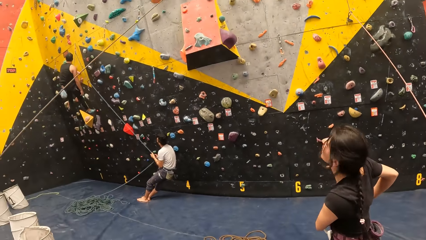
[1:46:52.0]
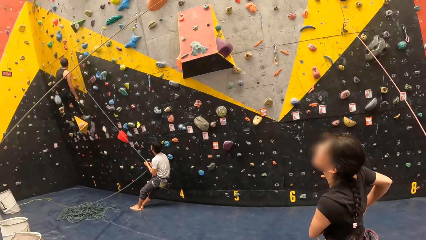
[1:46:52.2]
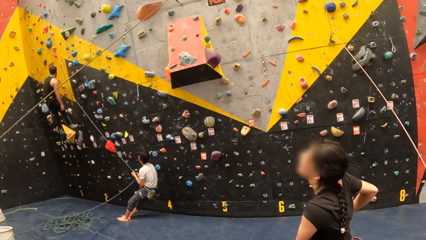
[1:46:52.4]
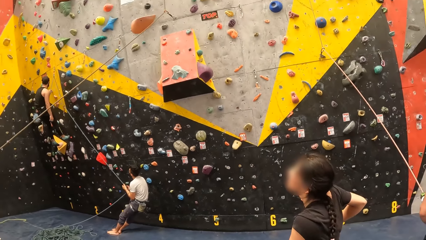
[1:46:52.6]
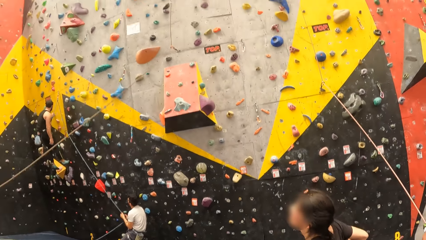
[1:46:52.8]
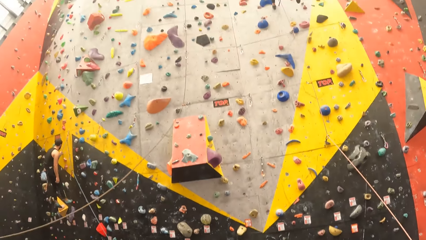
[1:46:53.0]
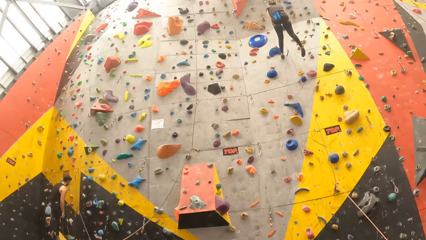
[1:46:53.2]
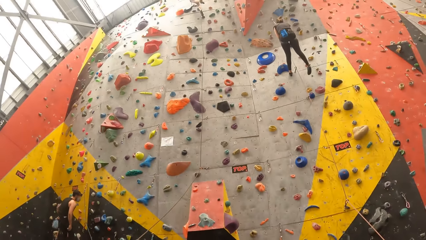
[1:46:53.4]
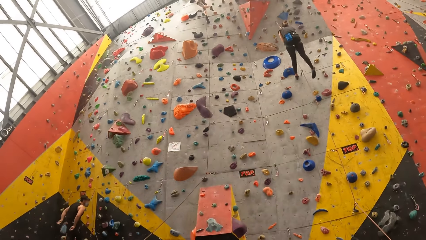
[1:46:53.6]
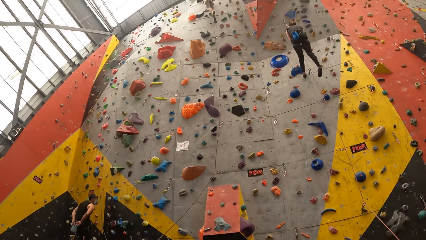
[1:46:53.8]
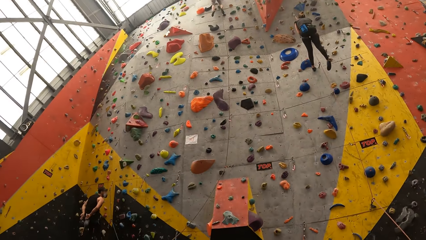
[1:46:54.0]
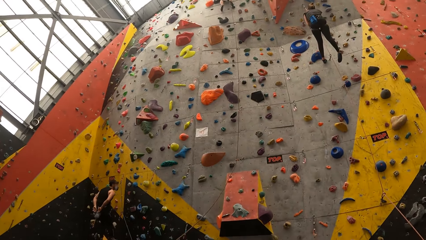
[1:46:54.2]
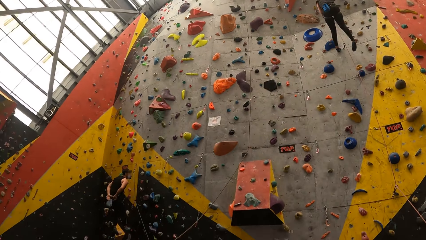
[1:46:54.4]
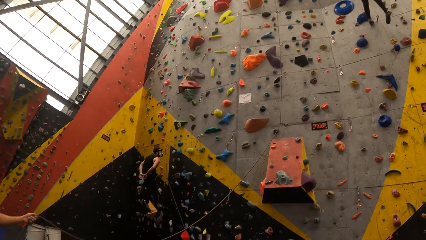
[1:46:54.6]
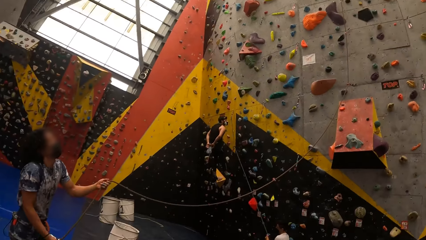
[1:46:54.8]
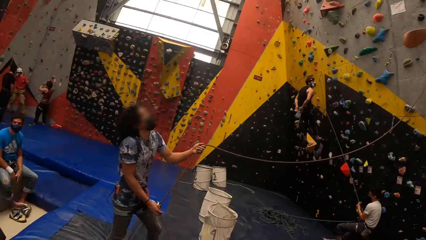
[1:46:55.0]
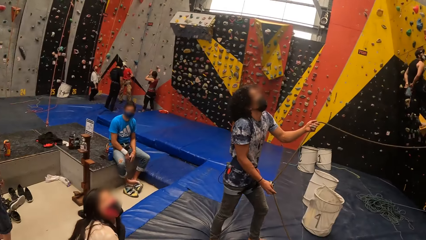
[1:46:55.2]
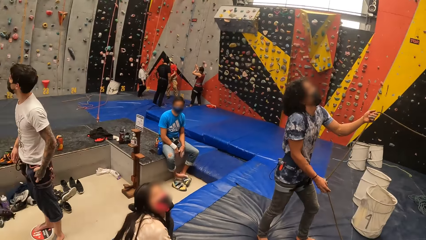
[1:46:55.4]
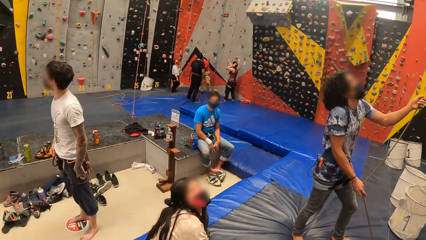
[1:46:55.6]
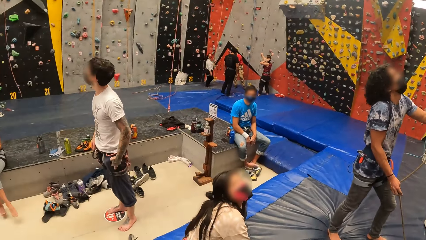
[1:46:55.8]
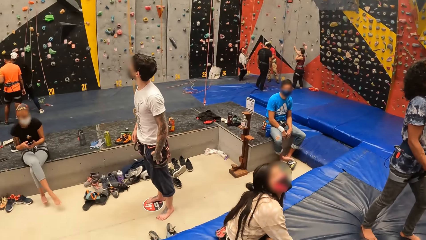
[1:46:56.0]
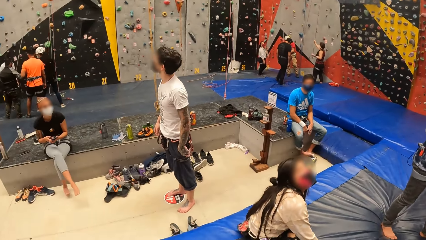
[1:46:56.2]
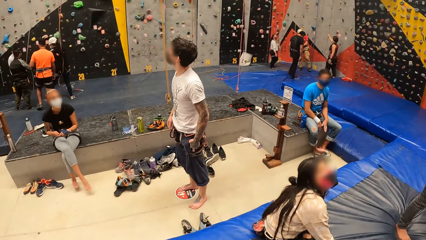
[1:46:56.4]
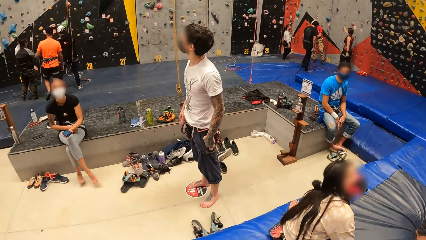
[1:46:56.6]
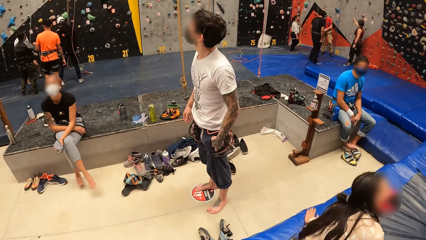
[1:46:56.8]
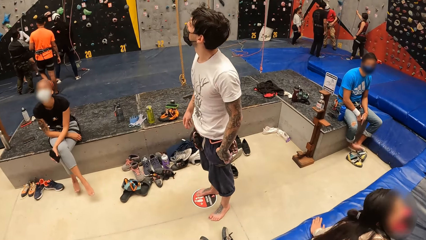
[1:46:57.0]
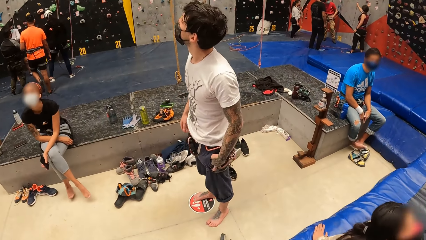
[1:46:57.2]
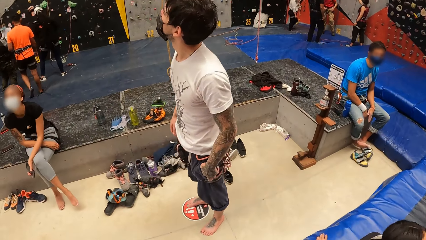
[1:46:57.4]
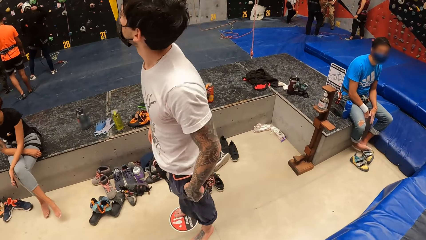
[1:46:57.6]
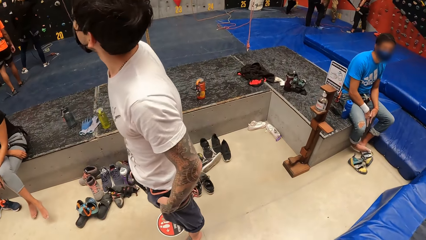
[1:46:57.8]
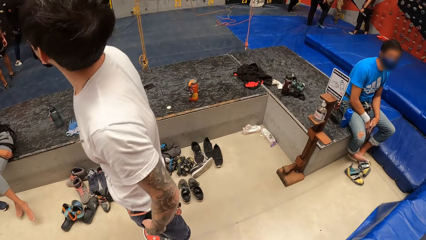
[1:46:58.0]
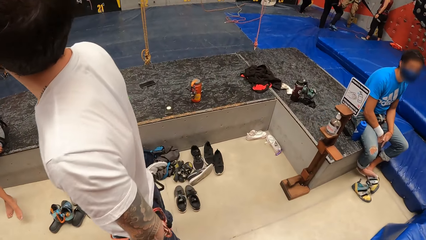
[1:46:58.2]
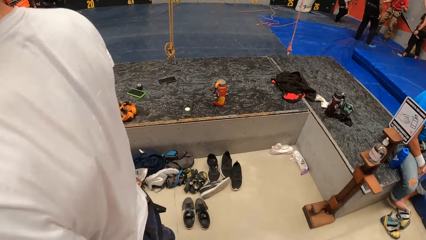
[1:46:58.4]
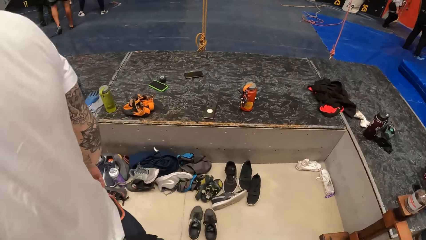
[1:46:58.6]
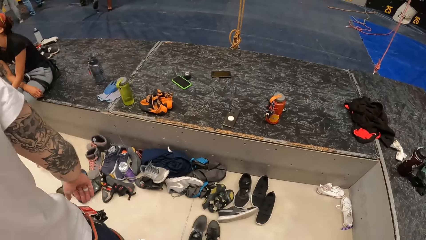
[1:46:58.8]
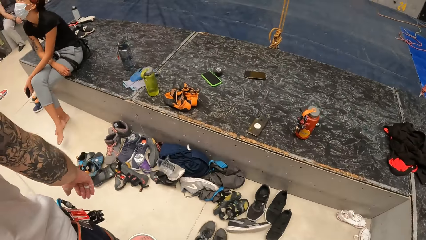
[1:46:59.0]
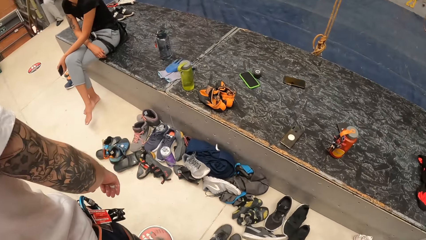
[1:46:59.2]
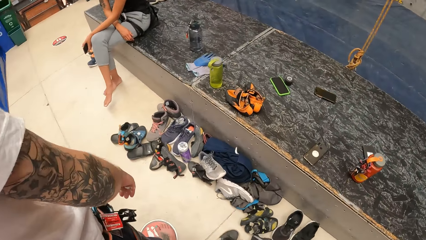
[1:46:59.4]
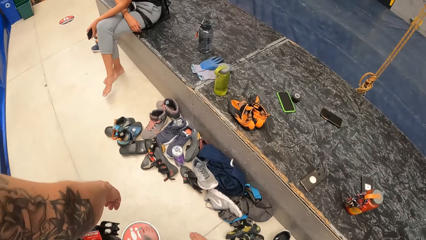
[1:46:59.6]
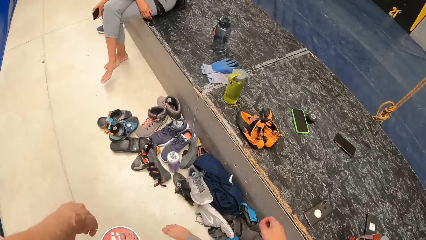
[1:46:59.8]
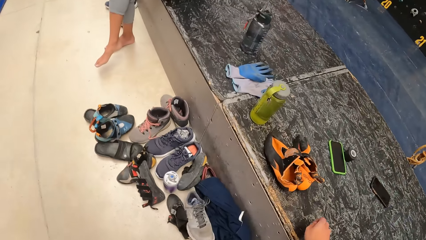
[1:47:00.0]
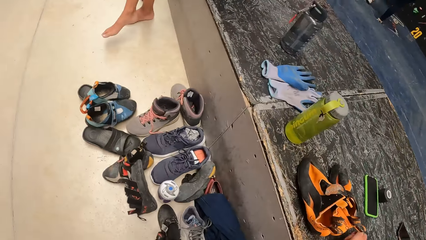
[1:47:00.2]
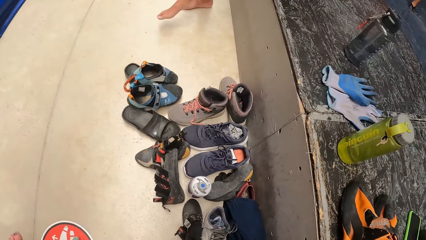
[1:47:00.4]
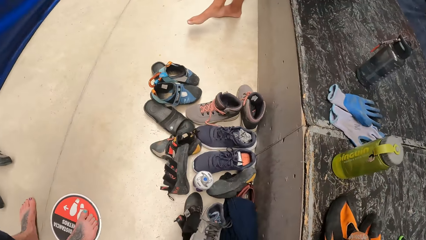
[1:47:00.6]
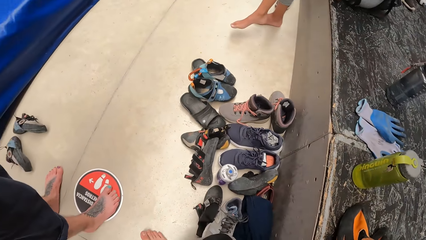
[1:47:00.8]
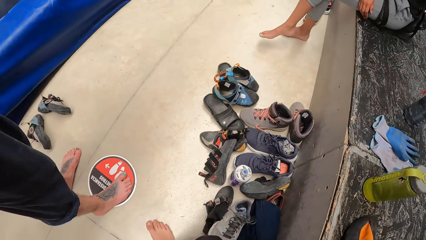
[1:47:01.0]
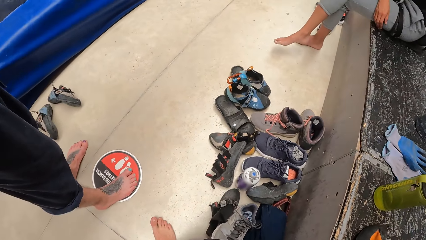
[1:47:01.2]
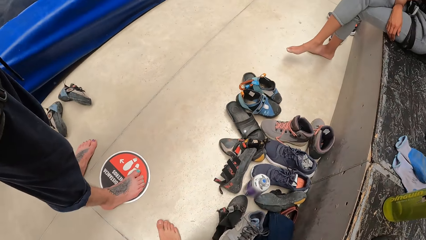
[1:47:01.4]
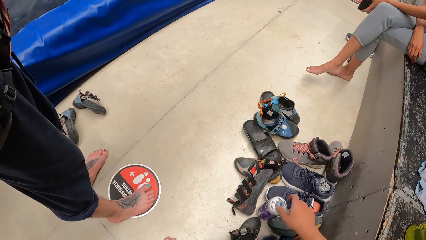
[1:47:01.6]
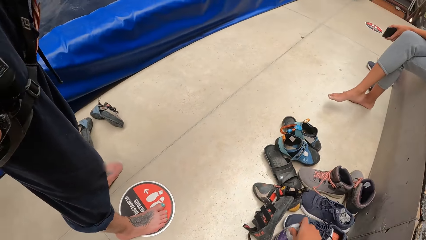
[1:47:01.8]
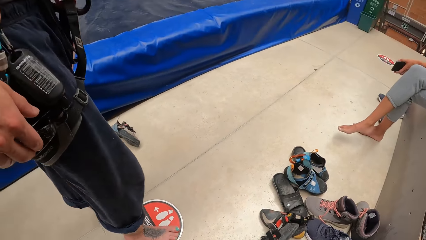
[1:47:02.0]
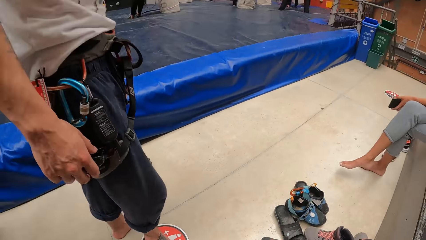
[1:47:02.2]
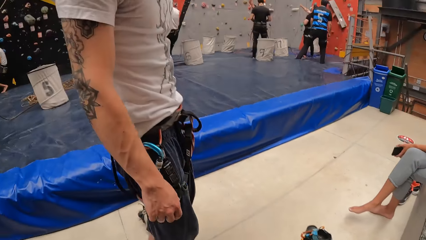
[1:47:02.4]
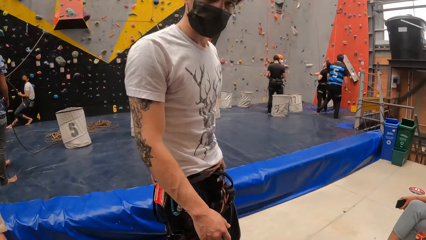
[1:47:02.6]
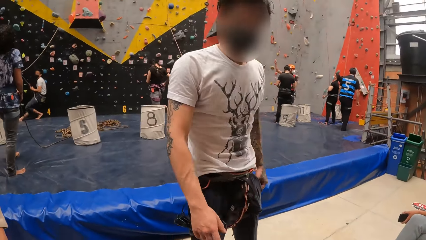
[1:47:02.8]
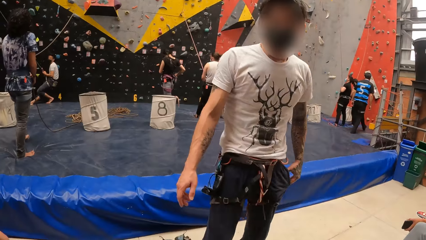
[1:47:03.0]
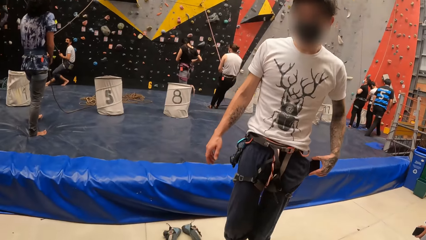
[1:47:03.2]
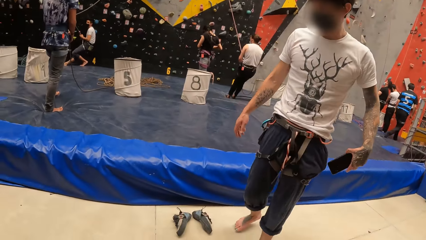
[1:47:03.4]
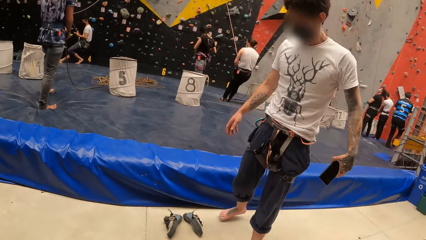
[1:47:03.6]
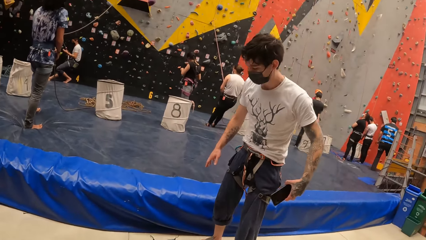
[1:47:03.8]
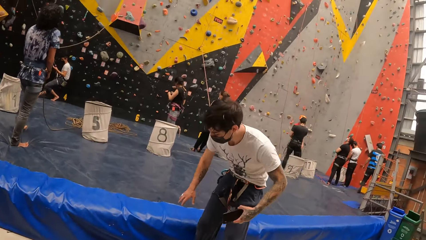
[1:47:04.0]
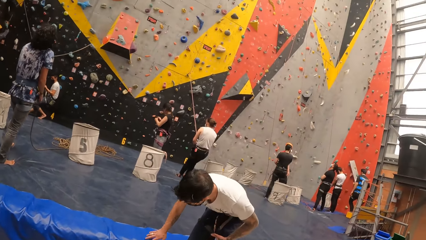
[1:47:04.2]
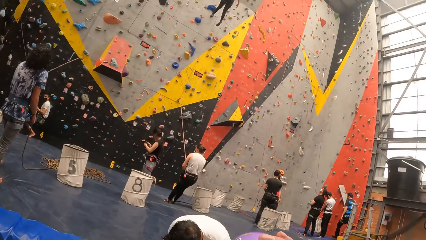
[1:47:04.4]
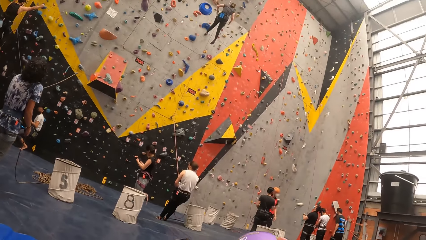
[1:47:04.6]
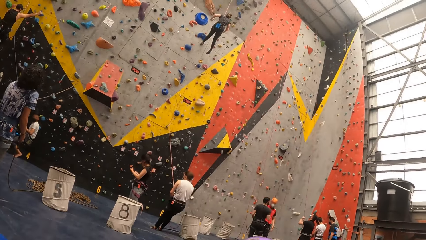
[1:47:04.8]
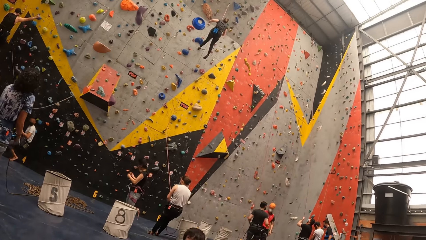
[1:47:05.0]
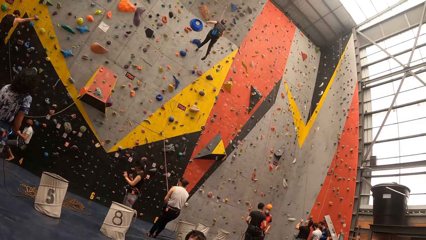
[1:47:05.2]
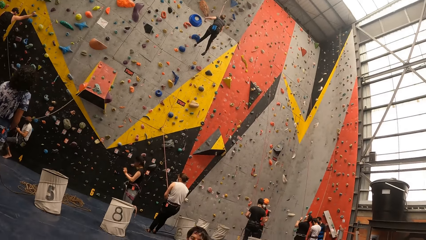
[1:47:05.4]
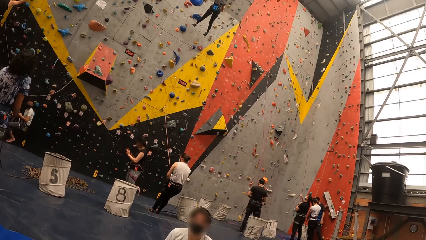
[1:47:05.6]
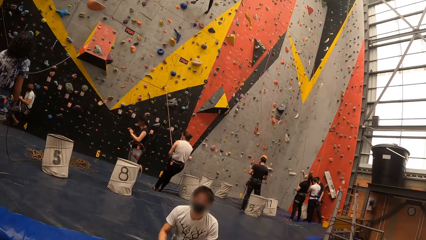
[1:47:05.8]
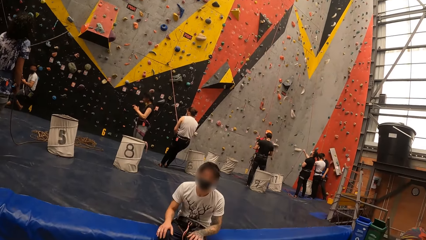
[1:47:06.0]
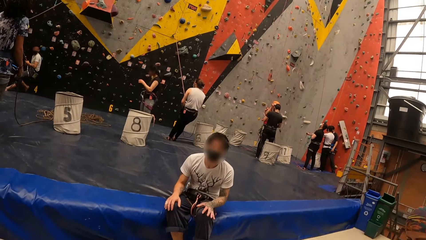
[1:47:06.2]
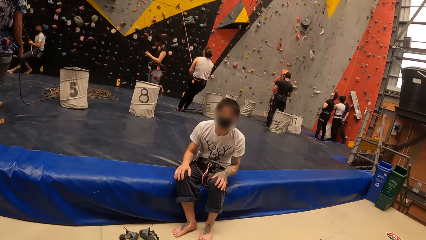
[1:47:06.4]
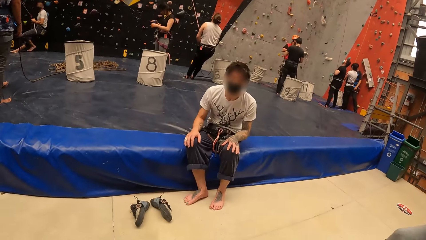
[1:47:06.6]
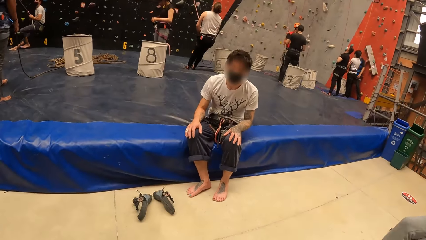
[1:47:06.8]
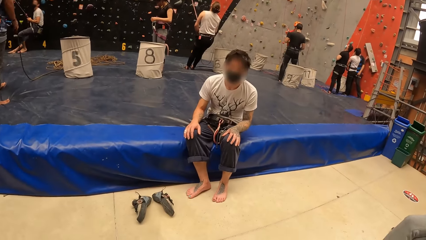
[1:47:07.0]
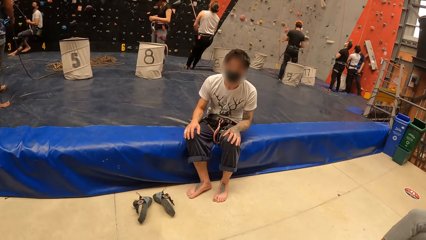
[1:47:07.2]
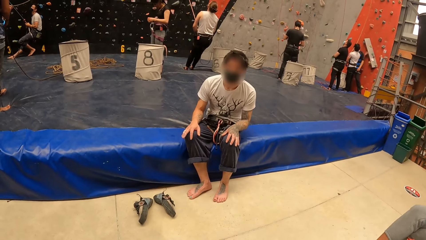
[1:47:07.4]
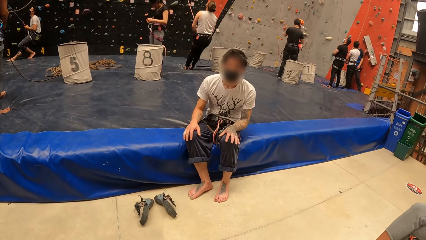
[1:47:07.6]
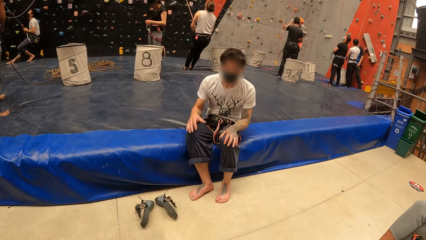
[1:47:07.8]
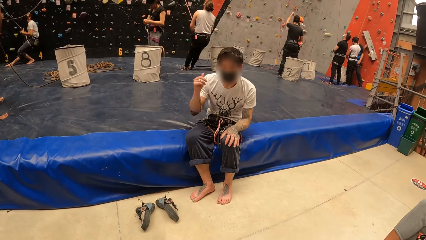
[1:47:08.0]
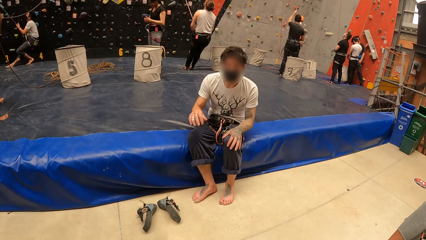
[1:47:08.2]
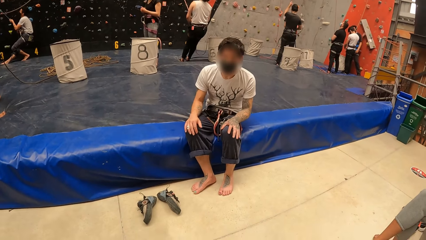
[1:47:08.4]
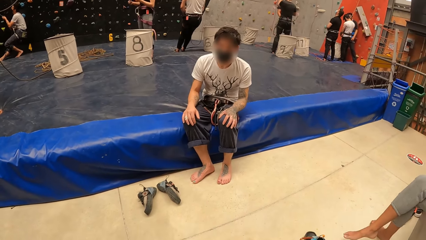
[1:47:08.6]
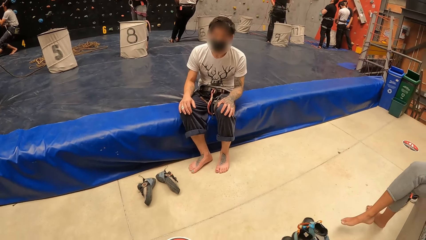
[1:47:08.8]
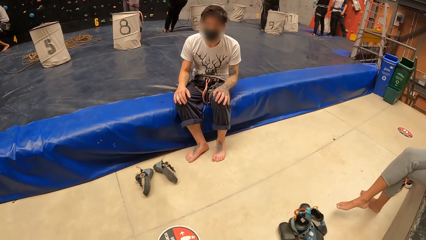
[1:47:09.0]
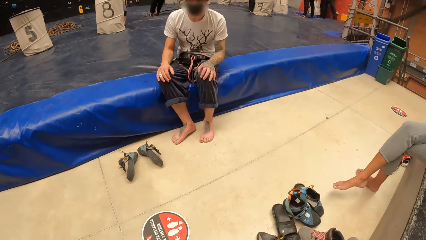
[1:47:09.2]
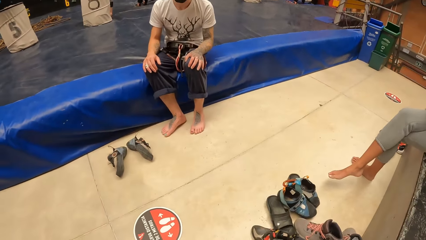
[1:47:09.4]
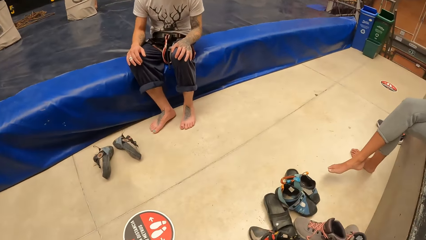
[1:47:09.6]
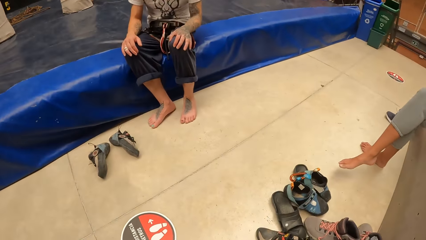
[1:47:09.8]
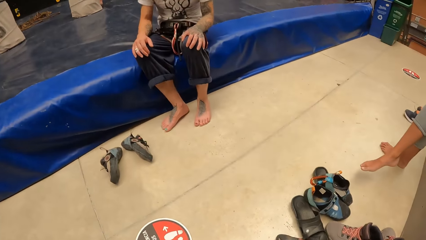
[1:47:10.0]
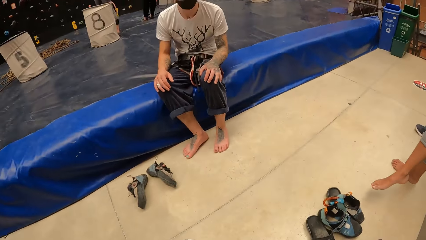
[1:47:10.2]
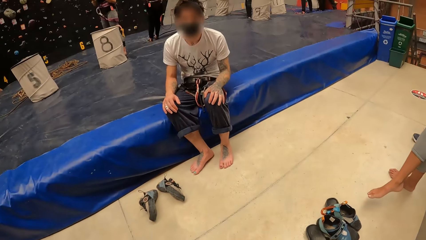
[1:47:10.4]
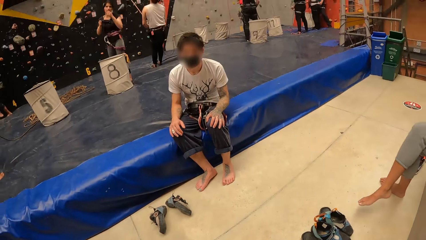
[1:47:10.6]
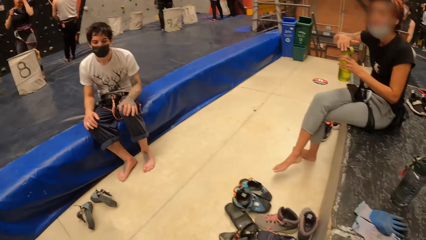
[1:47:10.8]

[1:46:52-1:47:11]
The camera wearer looks at the bouldering wall. They walk around the bouldering building. They talk to a man. They take a water bottle. They look at the bouldering wall. They interact with the man.
